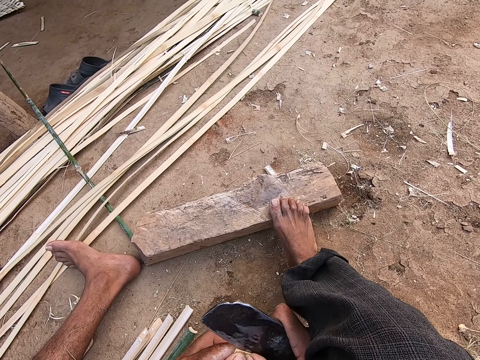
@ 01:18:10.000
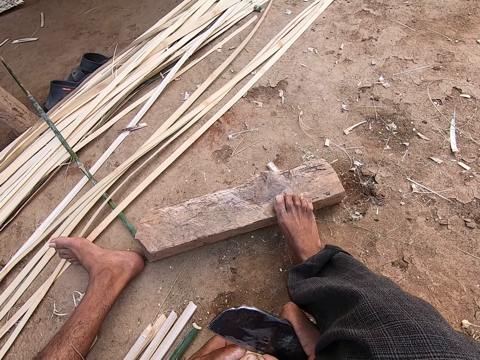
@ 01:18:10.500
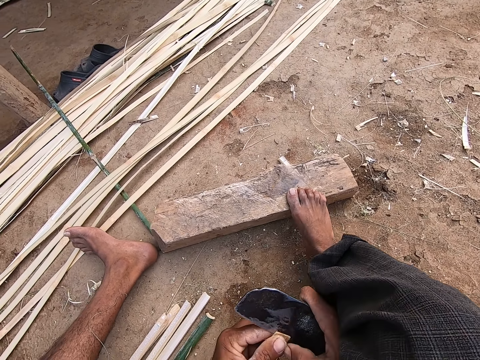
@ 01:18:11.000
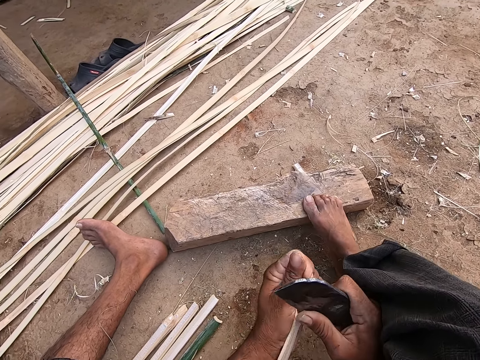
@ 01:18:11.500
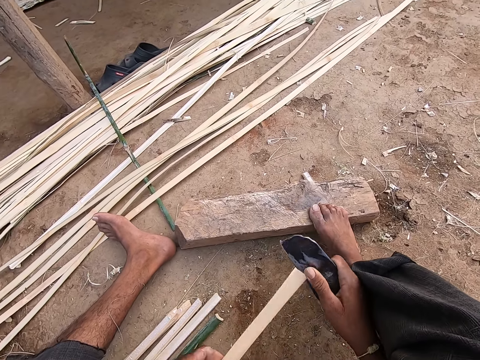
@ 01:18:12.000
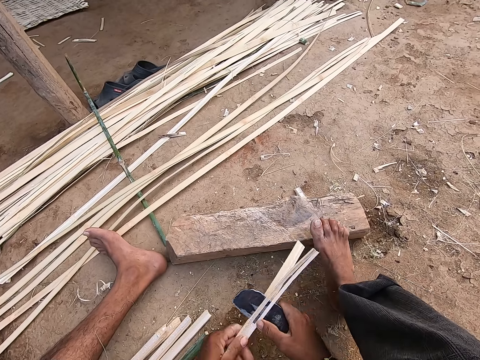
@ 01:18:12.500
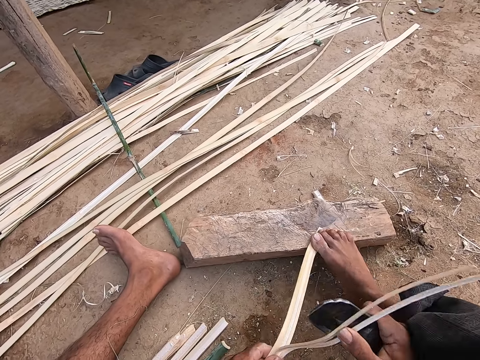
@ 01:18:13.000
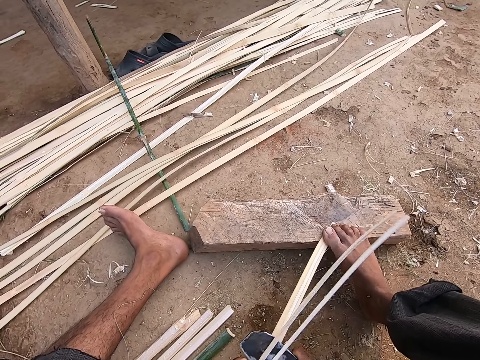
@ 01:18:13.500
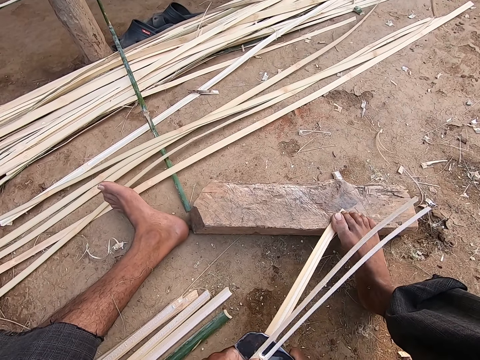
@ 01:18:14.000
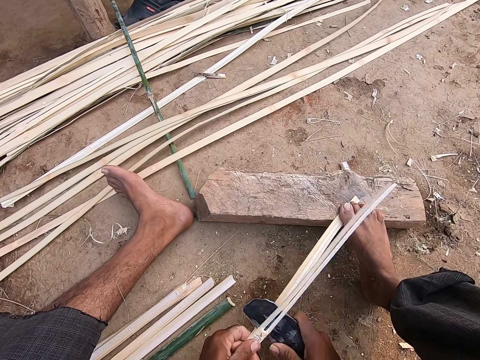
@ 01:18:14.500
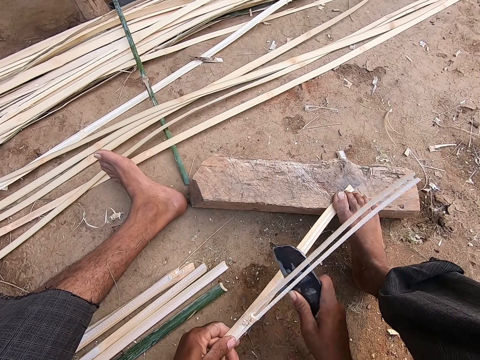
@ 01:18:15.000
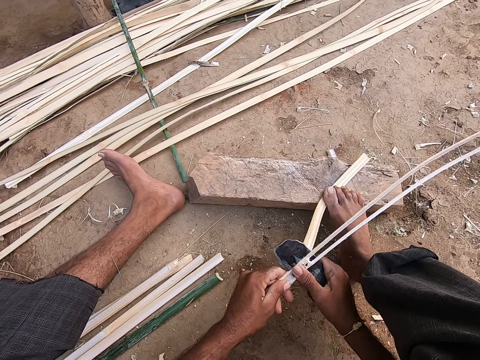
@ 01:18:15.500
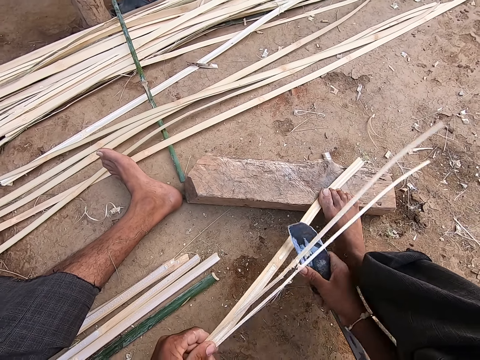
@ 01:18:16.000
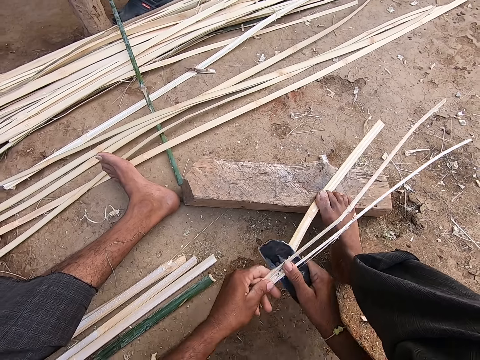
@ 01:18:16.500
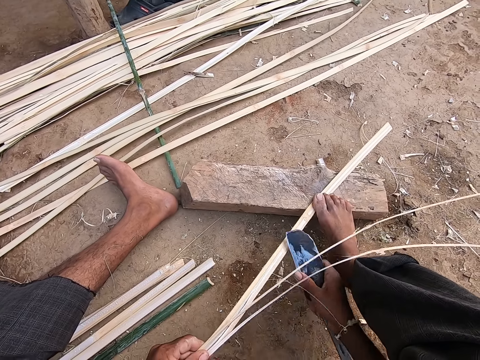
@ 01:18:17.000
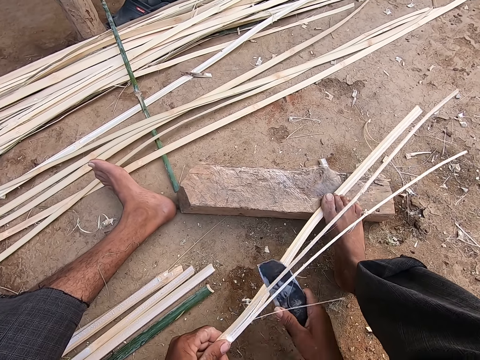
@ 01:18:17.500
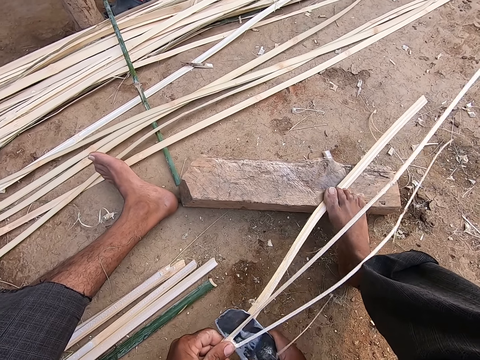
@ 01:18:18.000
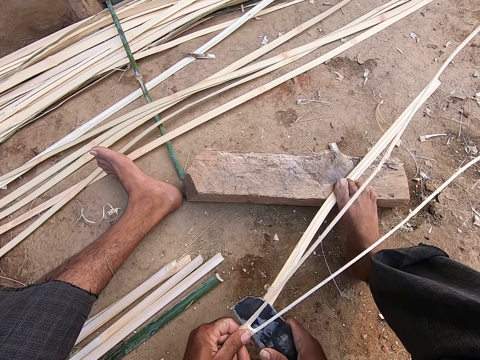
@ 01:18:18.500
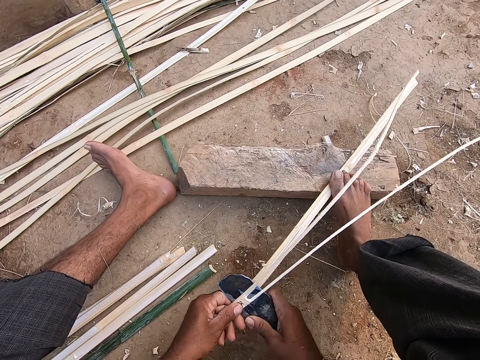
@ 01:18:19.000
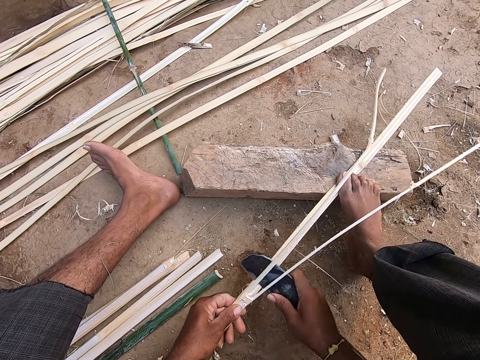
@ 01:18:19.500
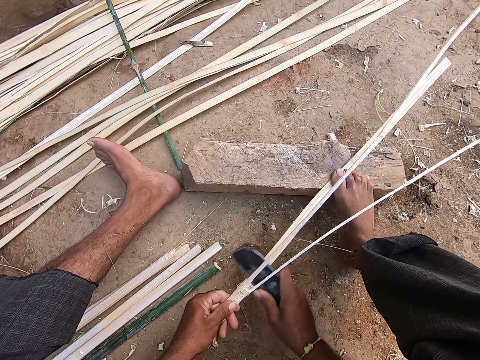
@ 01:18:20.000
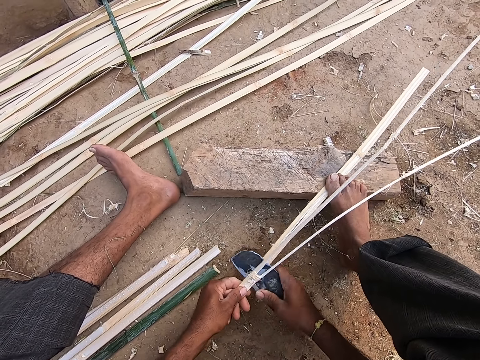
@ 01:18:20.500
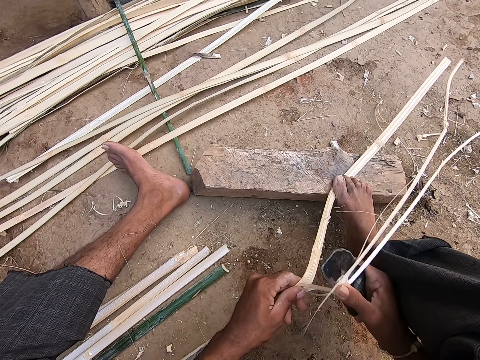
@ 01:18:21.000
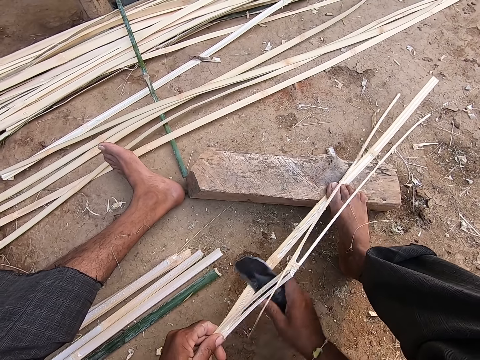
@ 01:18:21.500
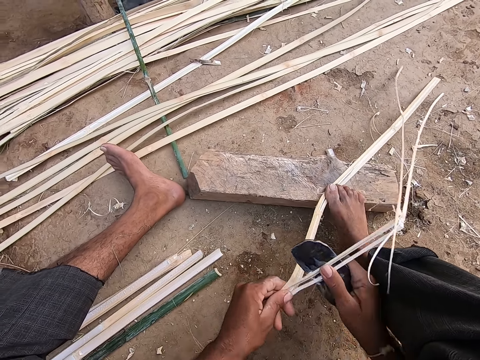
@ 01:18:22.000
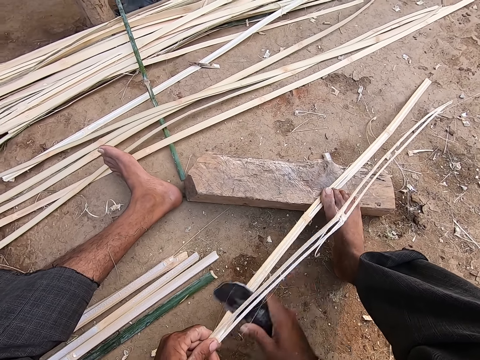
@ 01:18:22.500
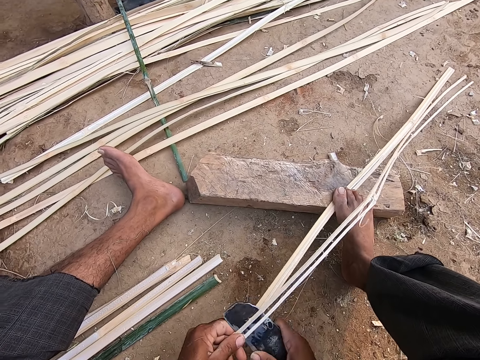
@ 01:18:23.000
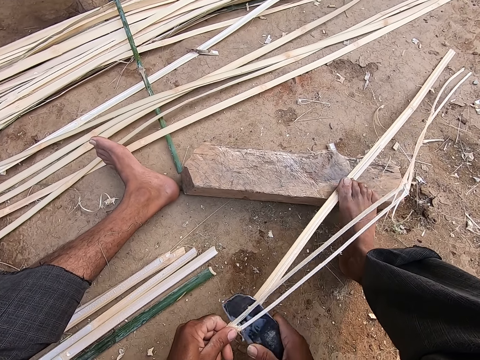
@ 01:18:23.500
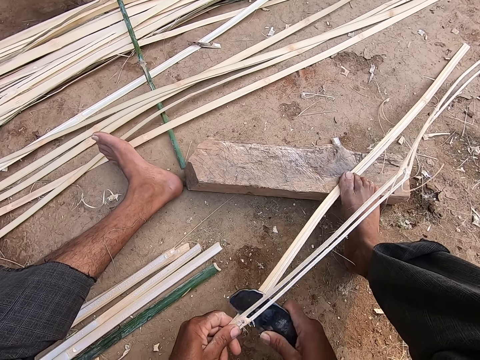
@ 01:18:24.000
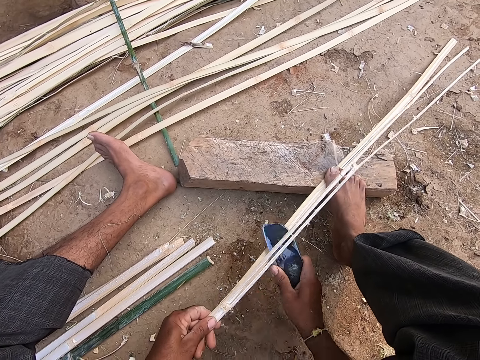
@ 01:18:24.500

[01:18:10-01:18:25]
The camera wearer divides a bamboo strip in his left hand with the knife in his right hand.

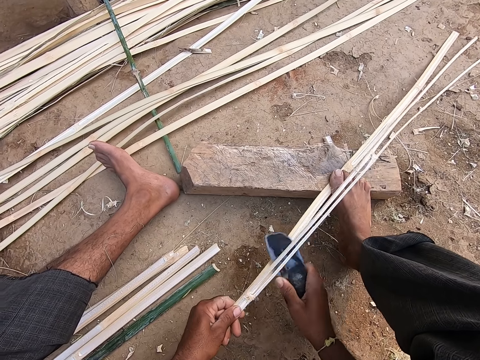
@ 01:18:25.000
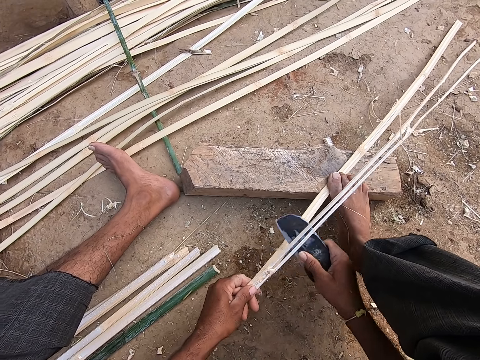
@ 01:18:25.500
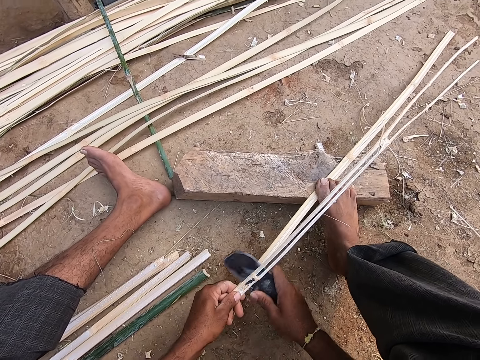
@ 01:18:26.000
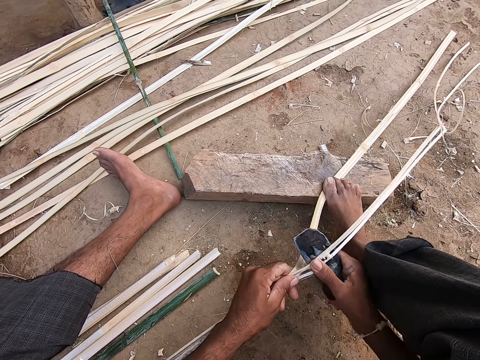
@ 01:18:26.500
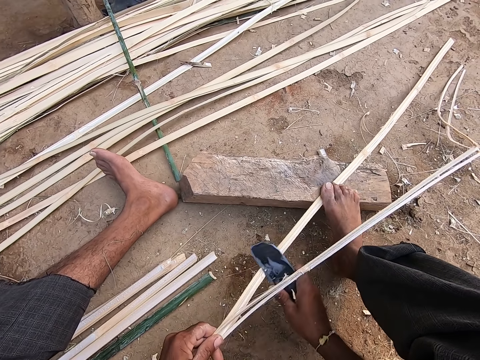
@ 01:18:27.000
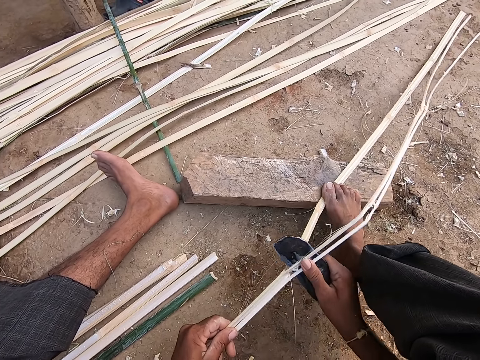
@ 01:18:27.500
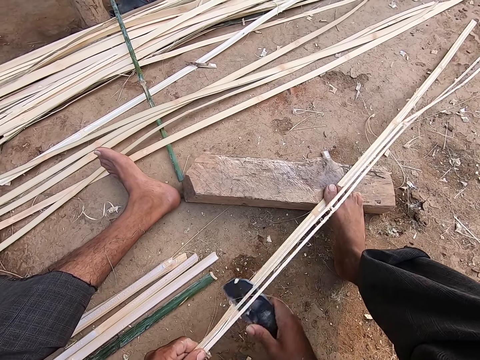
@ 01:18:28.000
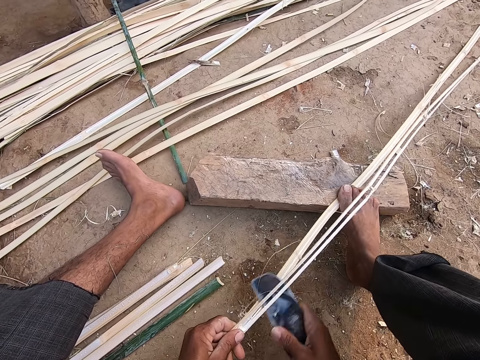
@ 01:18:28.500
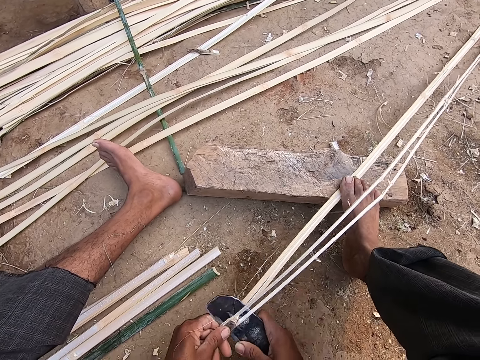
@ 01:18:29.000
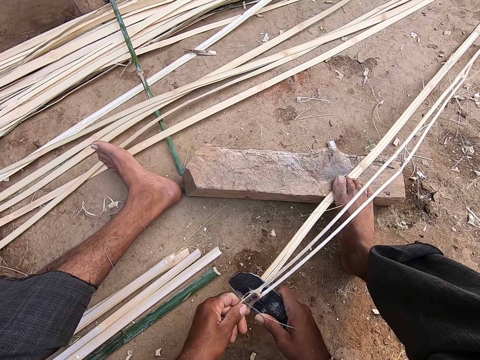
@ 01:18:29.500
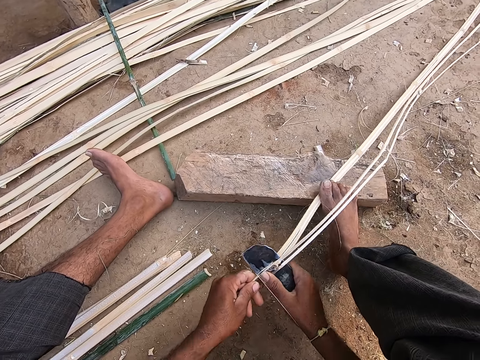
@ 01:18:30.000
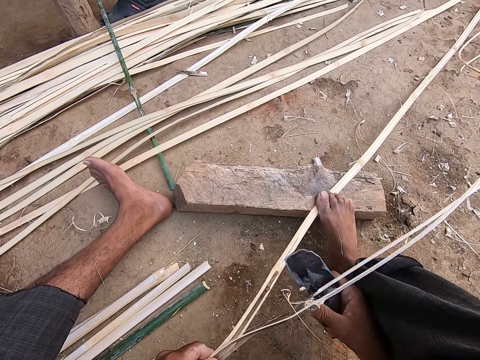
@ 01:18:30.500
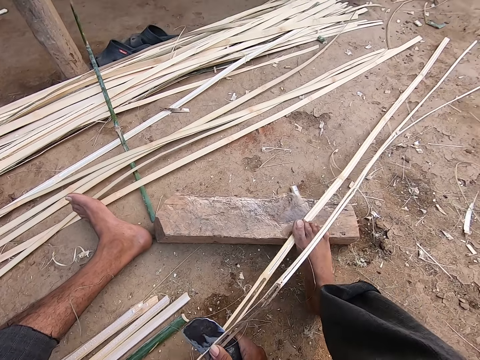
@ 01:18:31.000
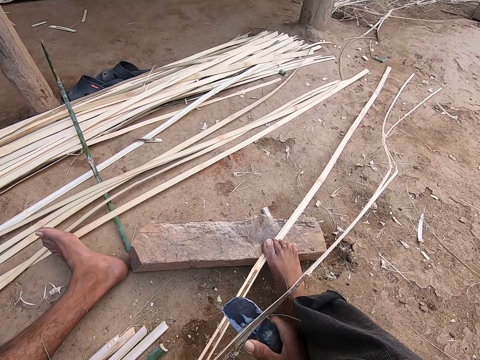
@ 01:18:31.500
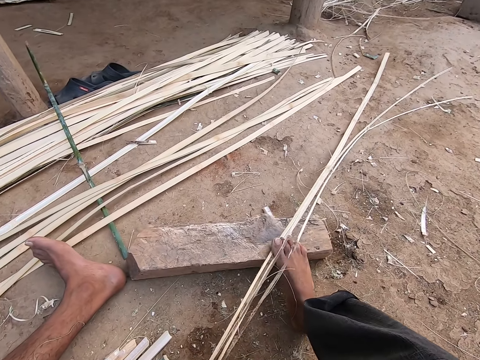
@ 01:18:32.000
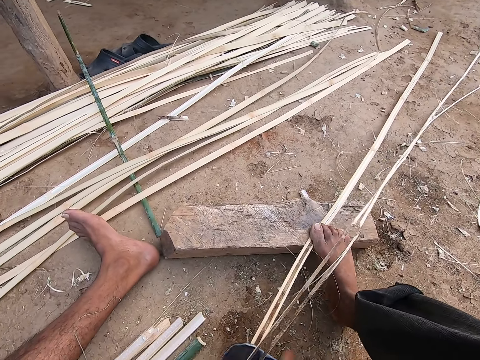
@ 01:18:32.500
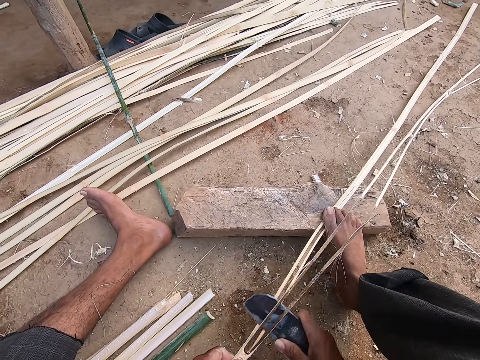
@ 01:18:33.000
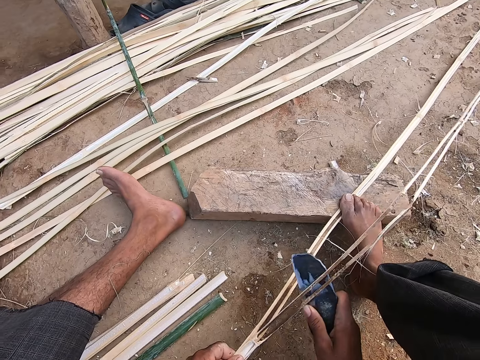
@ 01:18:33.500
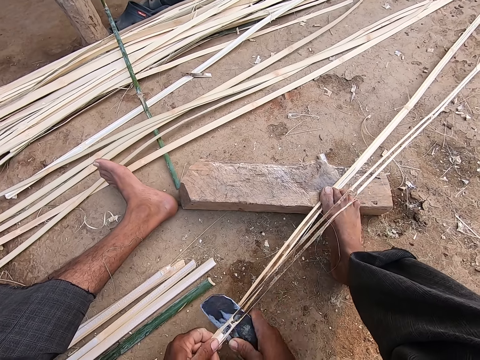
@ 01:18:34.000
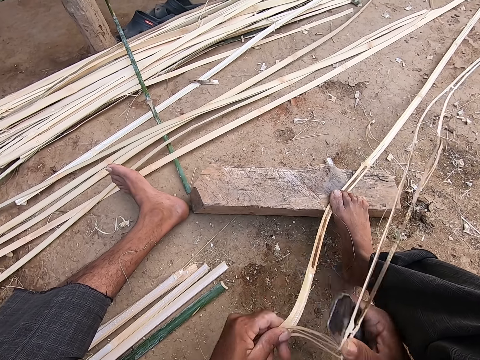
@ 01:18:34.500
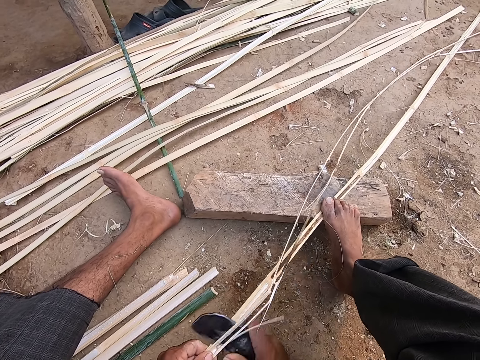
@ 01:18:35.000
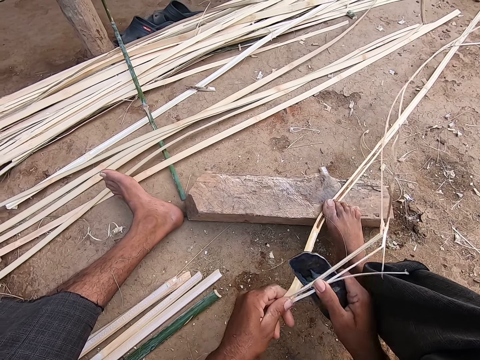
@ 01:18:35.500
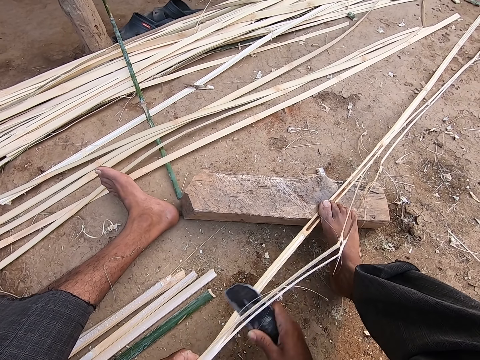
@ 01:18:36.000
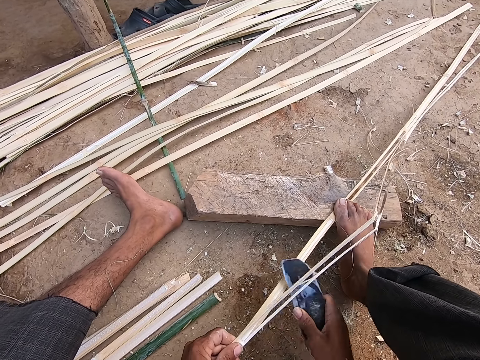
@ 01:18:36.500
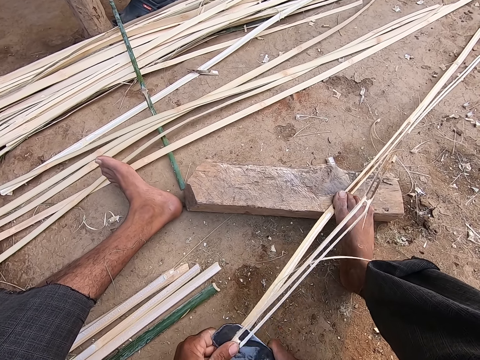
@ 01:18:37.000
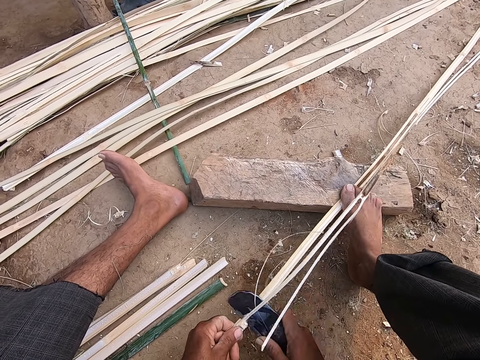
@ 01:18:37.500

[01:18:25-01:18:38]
The camera wearer talks. They cut the bamboo stick with the knife.
